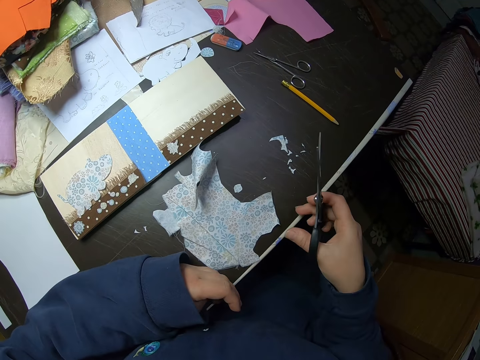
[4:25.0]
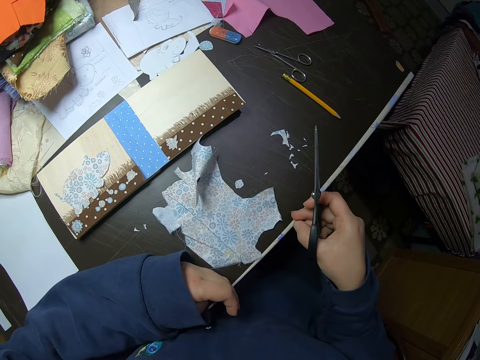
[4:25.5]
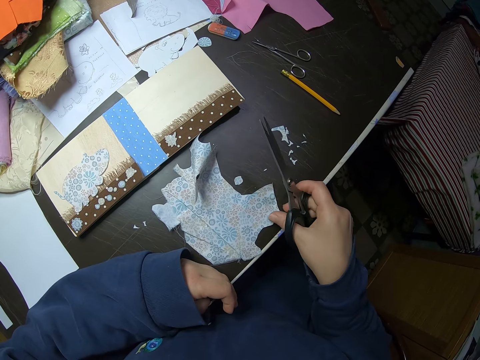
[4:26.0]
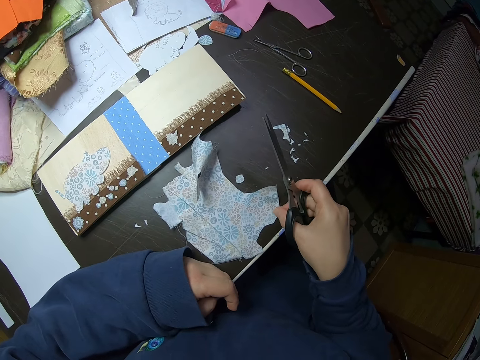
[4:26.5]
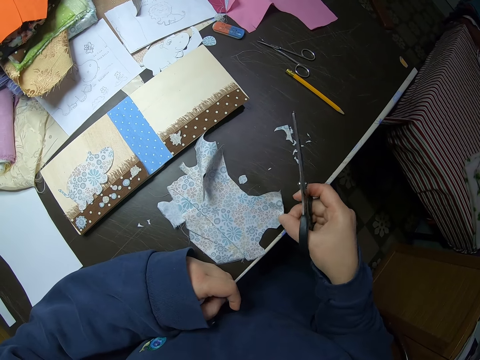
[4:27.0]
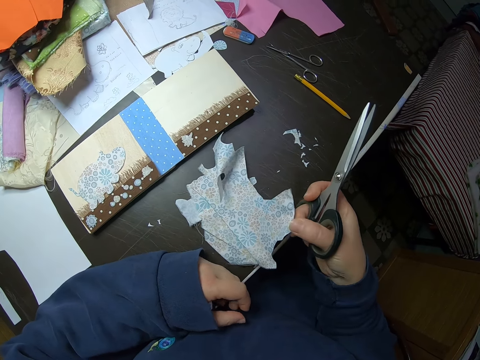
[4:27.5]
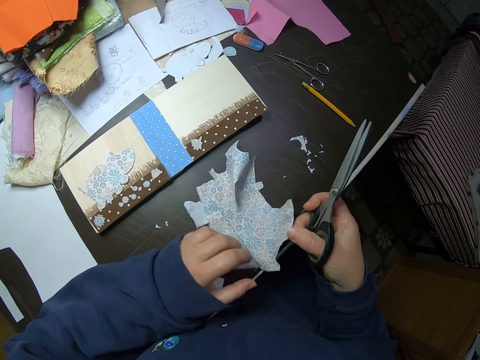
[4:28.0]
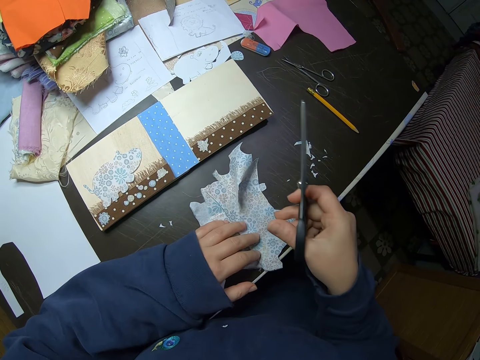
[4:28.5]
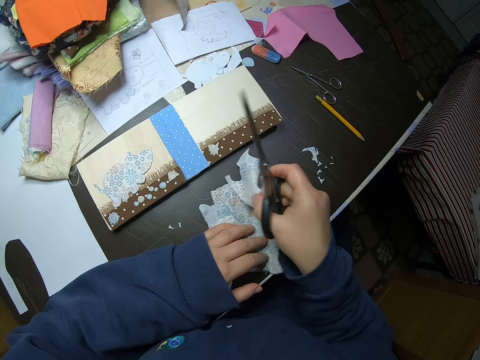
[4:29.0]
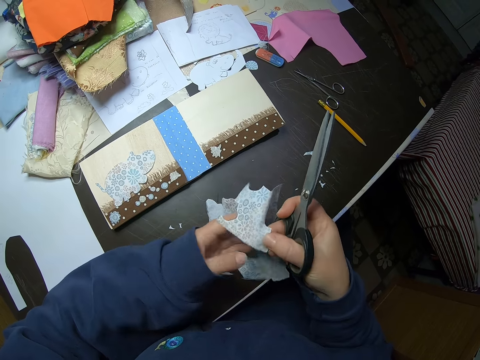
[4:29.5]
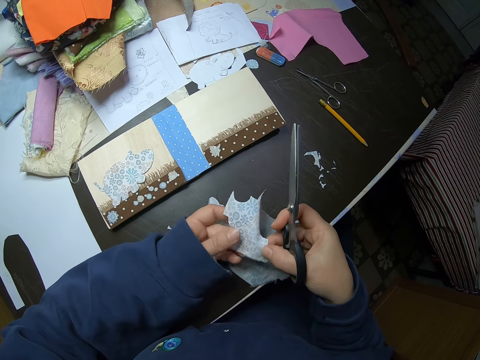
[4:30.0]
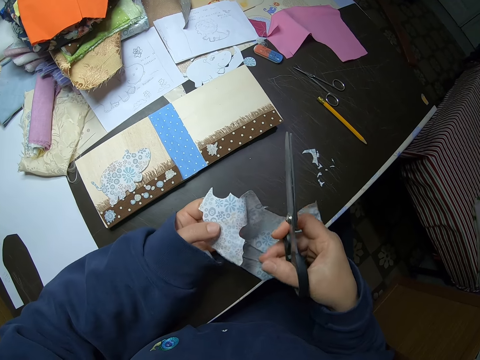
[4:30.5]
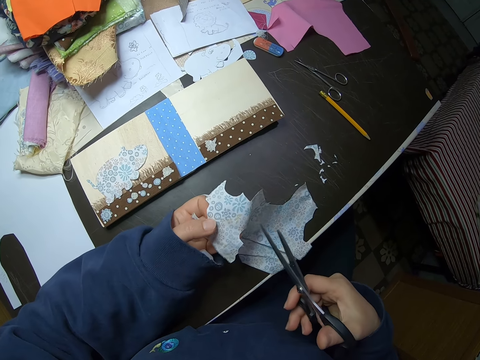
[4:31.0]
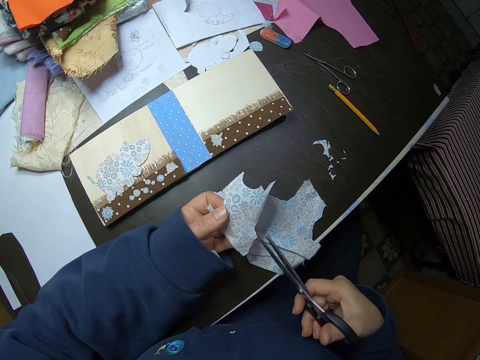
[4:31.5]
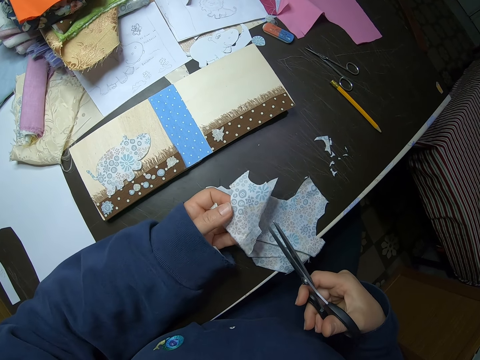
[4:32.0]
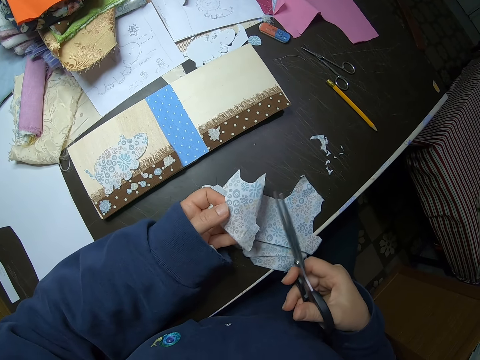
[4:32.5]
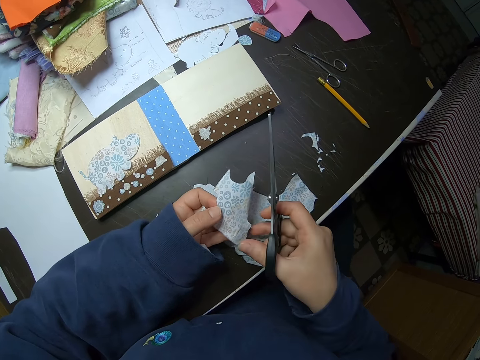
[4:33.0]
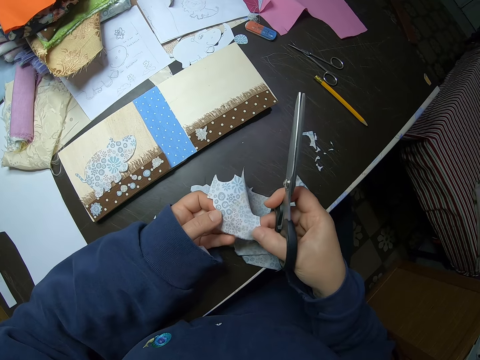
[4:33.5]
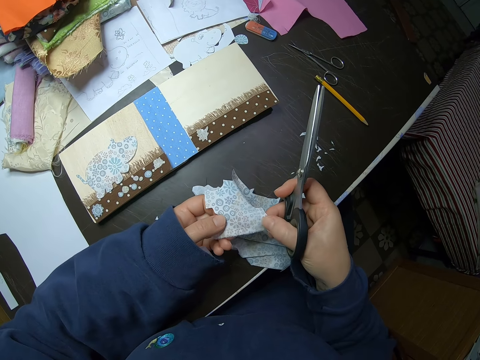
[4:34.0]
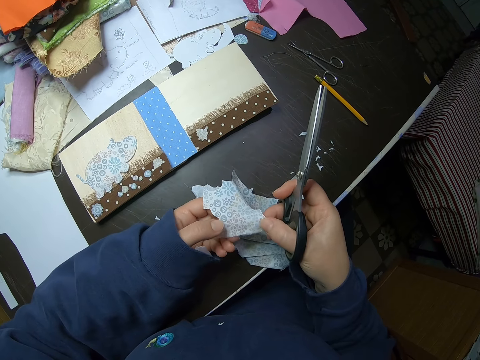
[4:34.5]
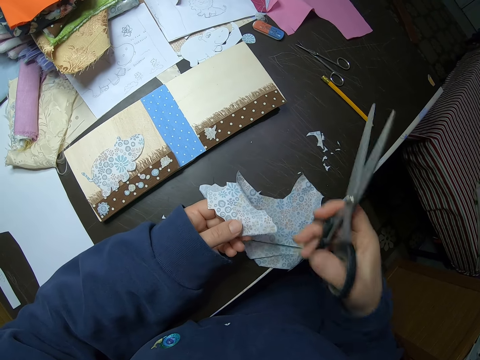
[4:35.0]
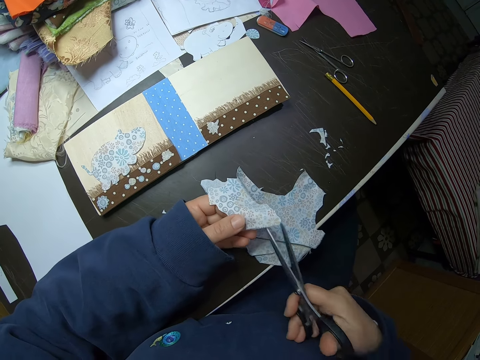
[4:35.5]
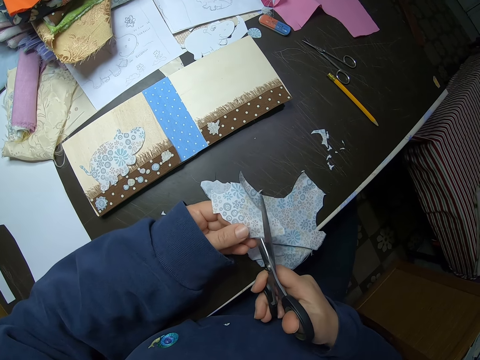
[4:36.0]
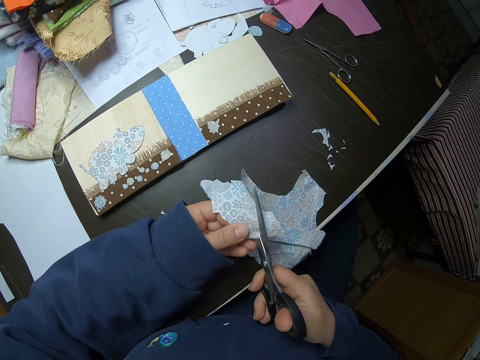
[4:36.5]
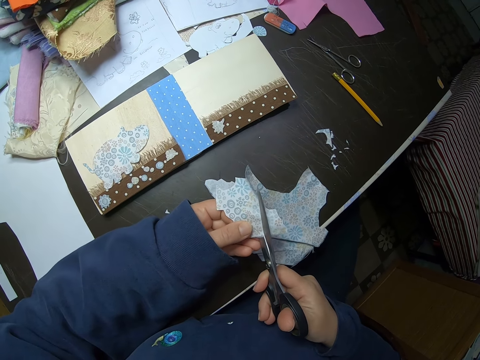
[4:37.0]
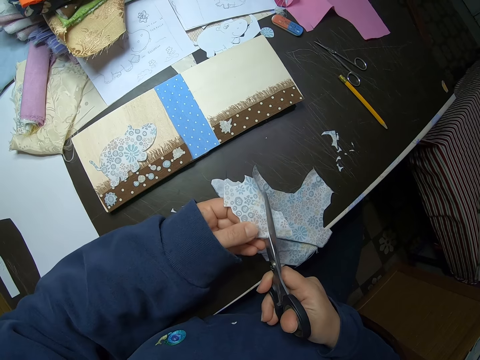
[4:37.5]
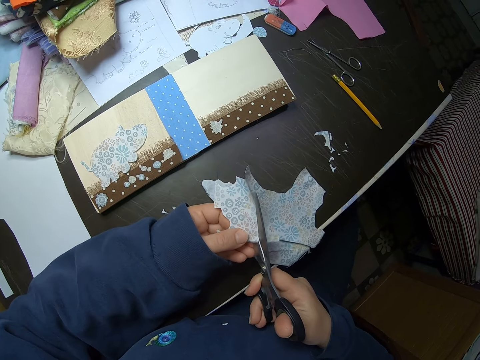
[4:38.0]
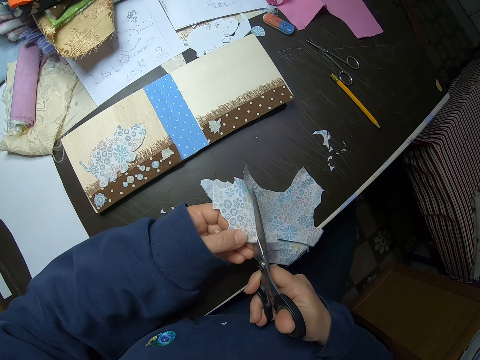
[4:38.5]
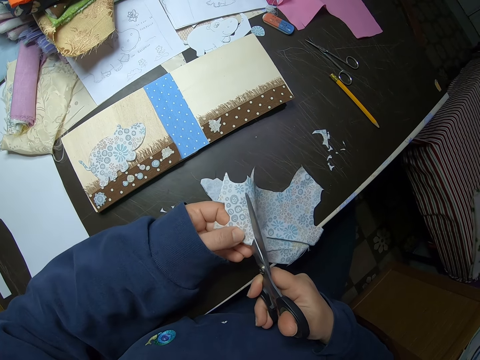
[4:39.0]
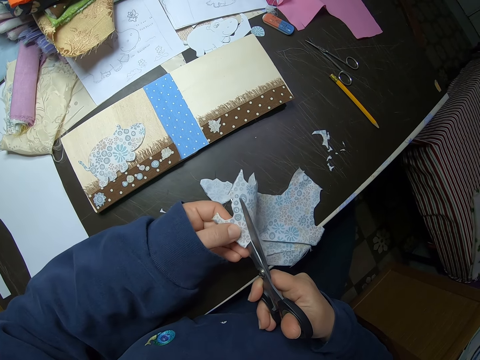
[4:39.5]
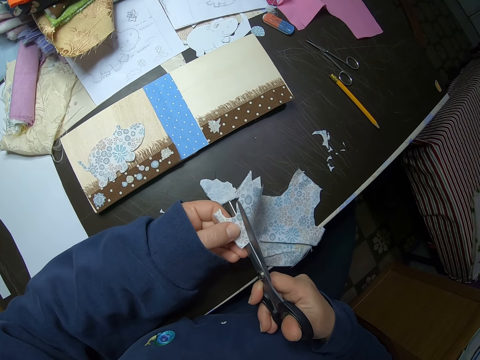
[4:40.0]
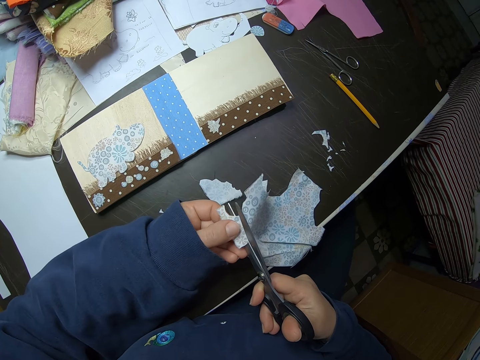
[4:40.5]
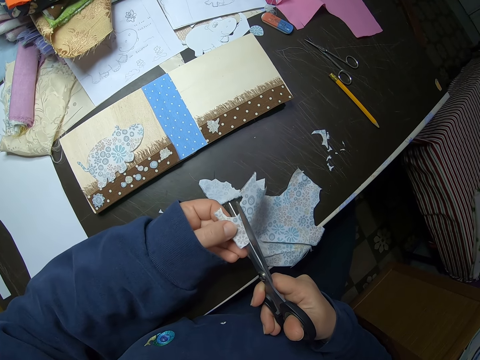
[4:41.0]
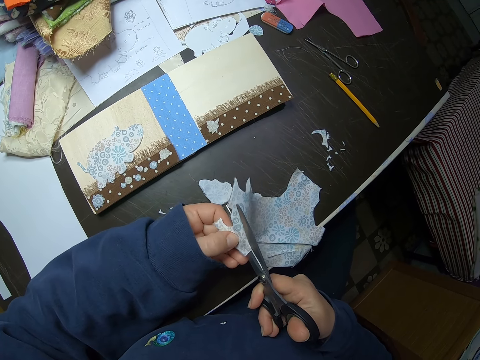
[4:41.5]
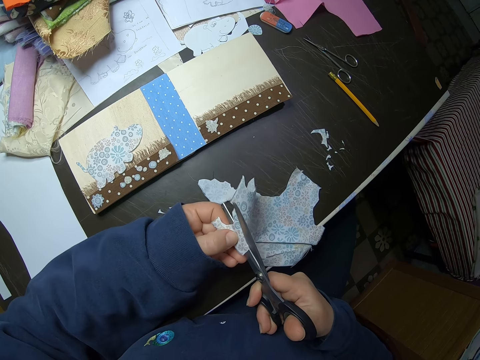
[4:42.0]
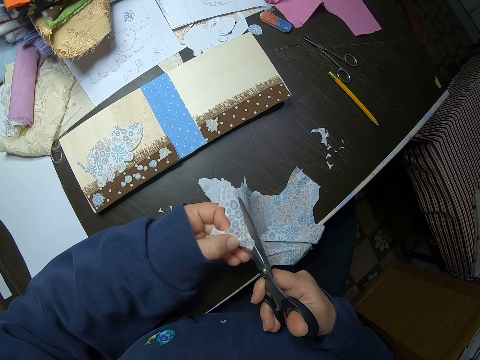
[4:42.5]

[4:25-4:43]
The camera wearer touches another piece of fabric on the table with her right hand. She picks up the large piece of paper. She touches the piece of fabric with her left hand. She turns the piece of paper around. She adjusts the piece of fabric with both hands. She gently cuts the piece of fabric. She adjusts the piece of fabric with her left hand.

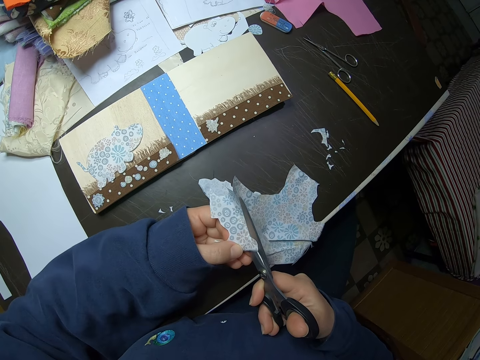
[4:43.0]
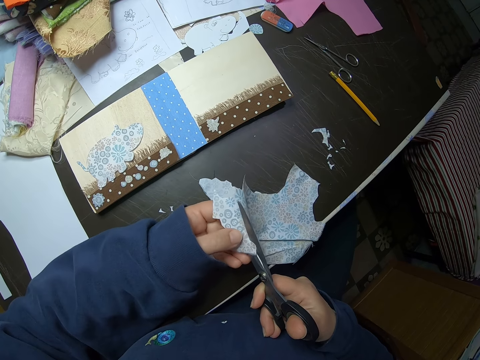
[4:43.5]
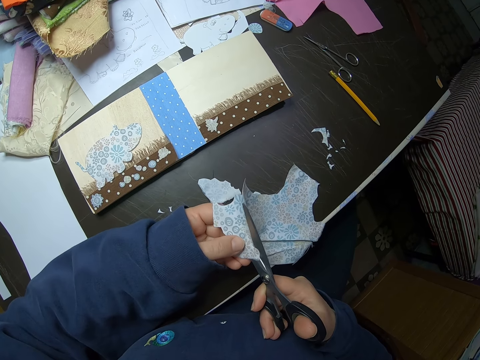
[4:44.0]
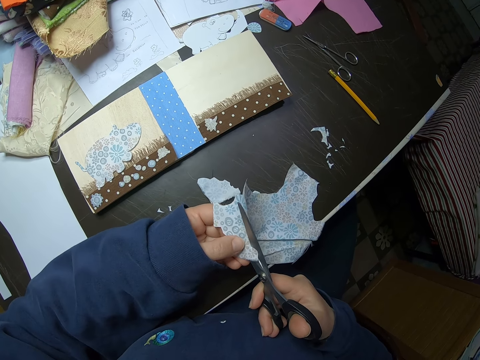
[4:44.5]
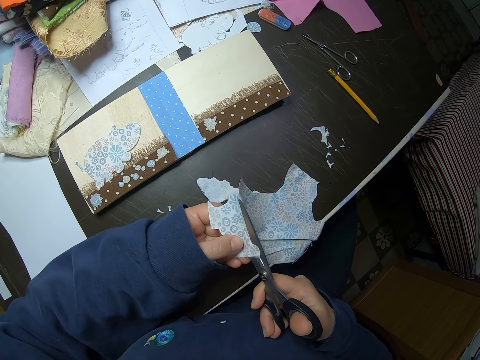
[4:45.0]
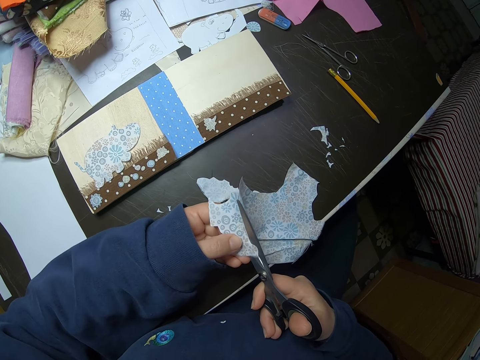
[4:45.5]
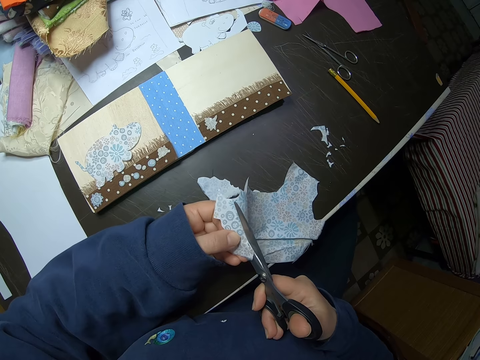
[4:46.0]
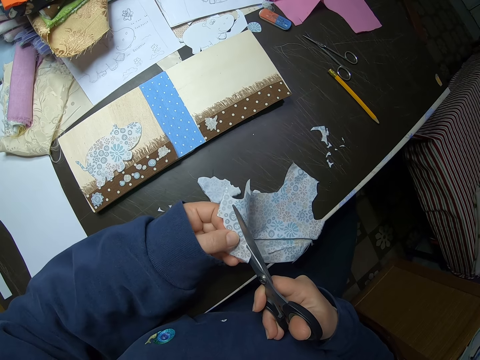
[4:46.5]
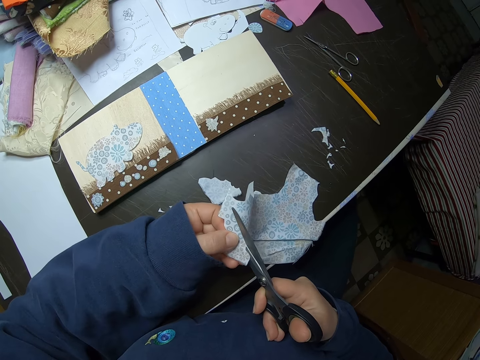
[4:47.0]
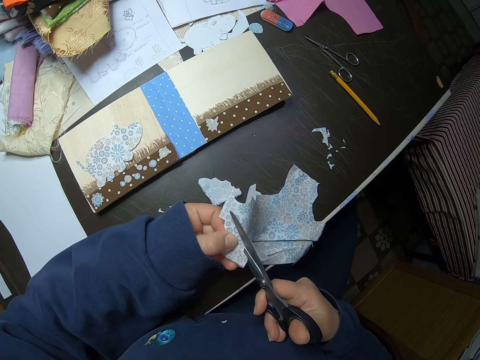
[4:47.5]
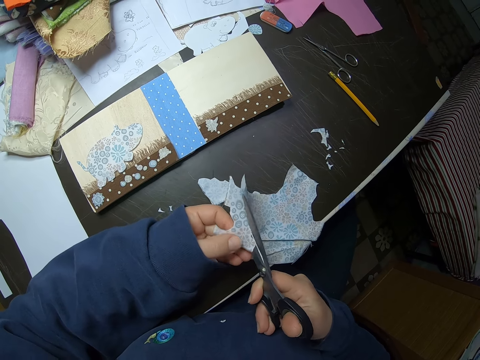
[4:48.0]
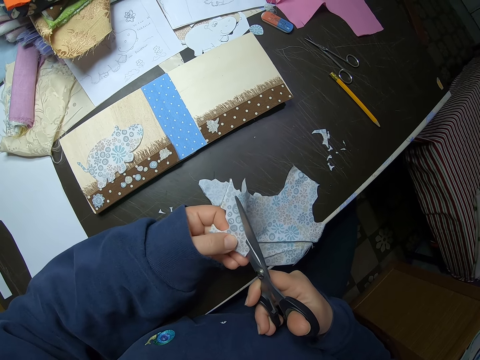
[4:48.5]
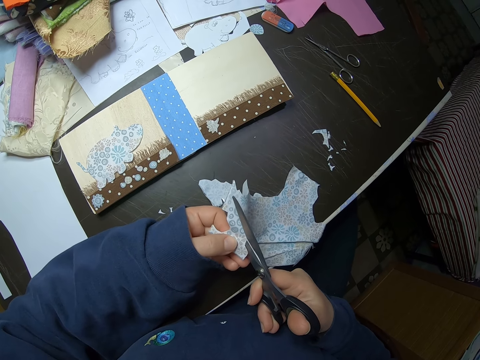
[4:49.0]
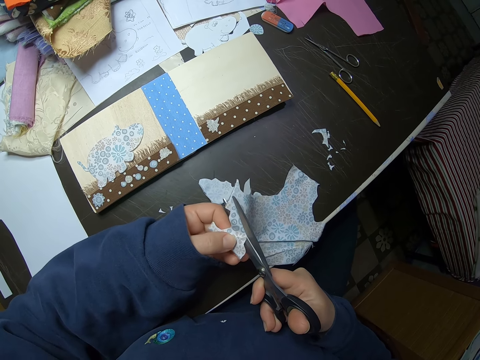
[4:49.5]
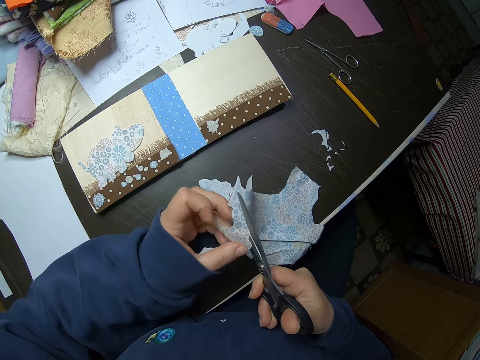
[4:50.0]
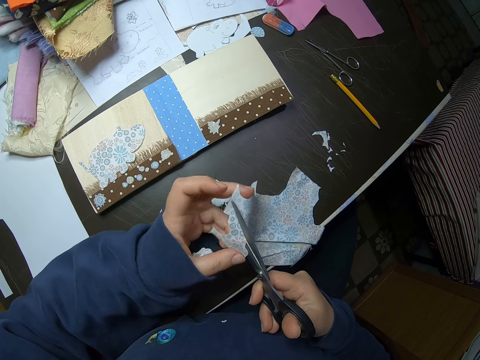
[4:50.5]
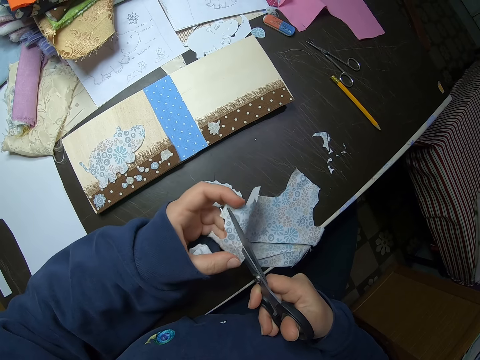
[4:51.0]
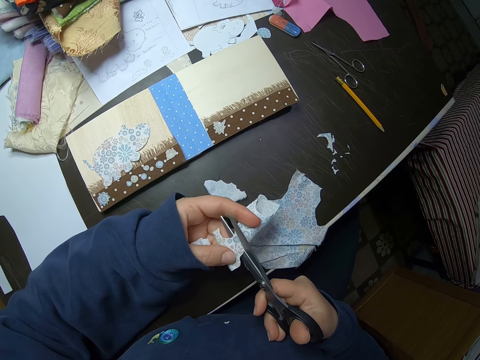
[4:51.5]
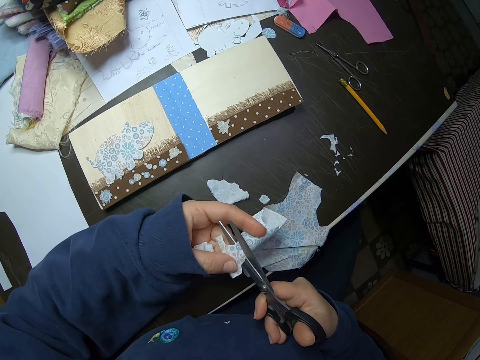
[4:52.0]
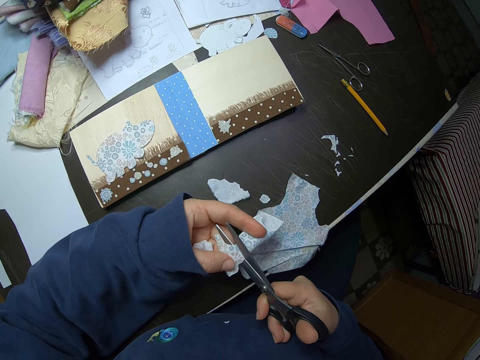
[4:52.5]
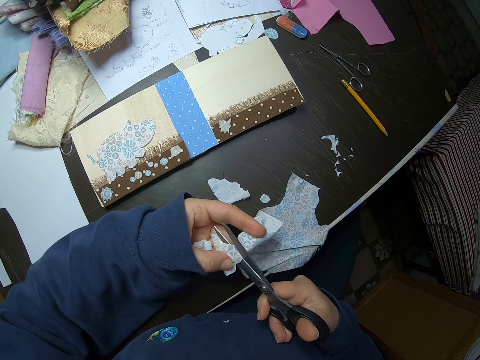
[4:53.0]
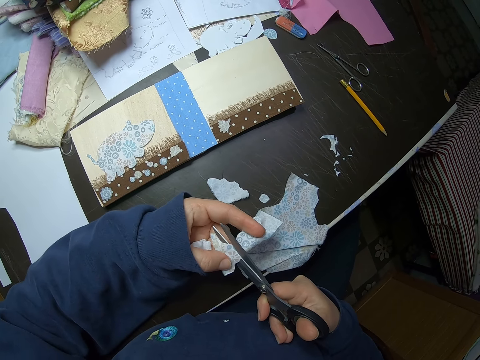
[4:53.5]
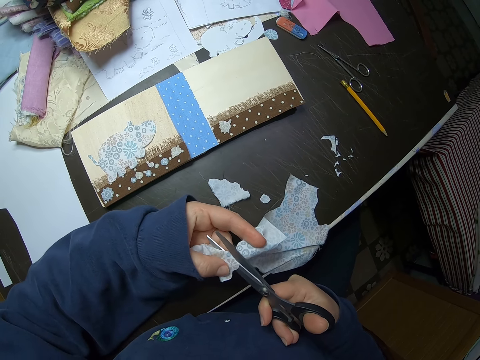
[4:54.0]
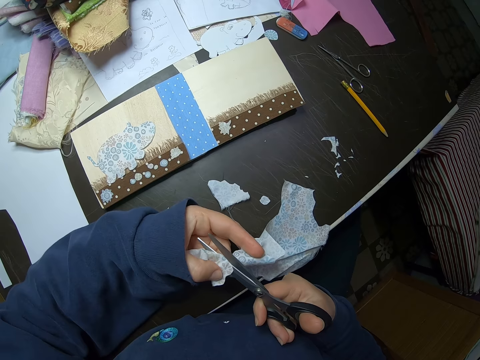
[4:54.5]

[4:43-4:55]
The camera wearer adjusts the piece of fabric with her left hand.
